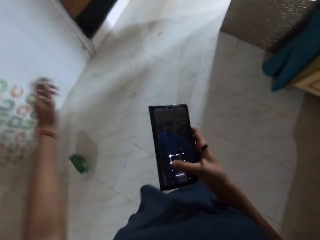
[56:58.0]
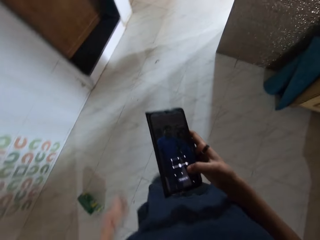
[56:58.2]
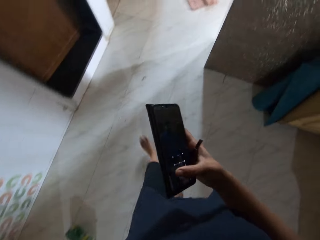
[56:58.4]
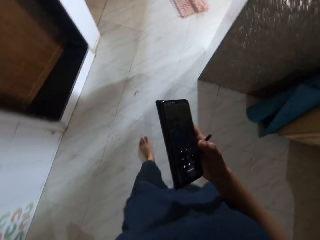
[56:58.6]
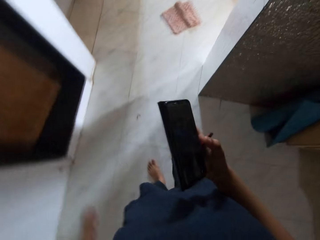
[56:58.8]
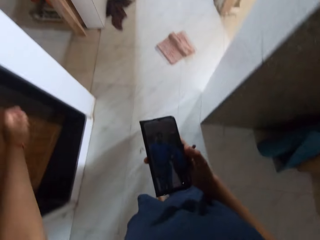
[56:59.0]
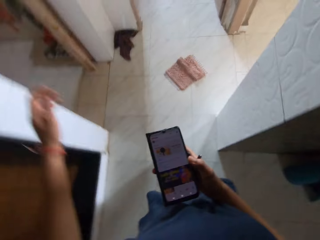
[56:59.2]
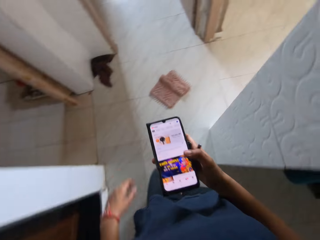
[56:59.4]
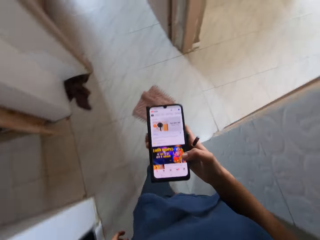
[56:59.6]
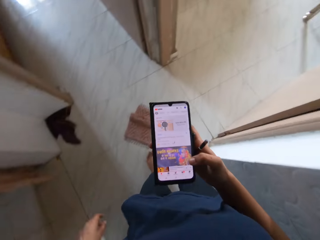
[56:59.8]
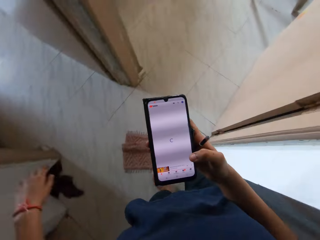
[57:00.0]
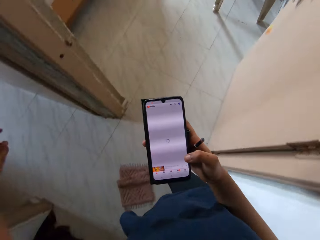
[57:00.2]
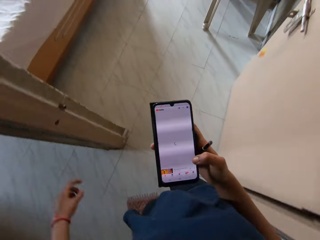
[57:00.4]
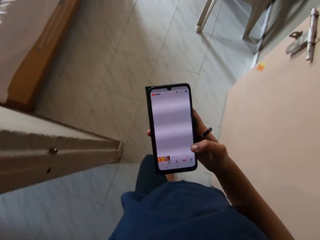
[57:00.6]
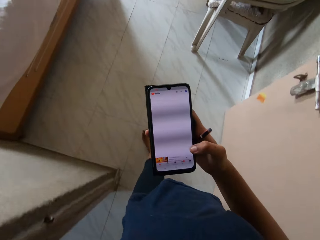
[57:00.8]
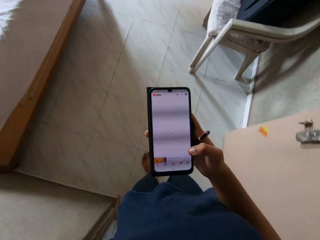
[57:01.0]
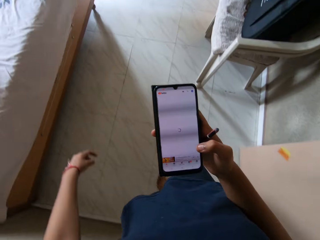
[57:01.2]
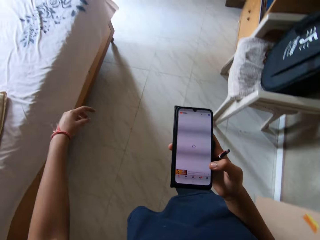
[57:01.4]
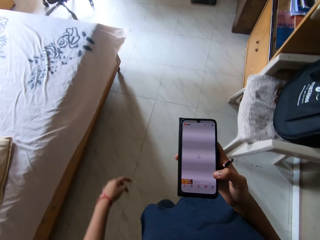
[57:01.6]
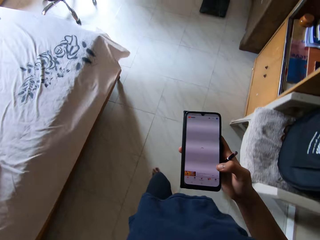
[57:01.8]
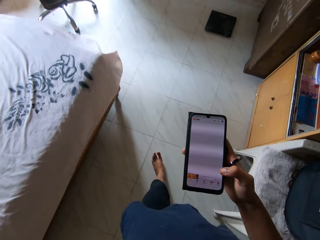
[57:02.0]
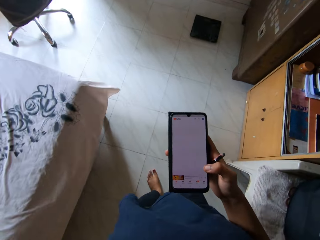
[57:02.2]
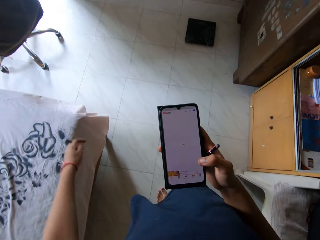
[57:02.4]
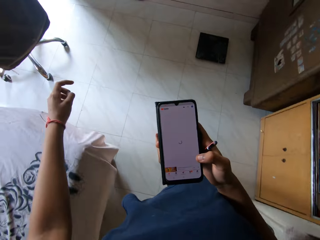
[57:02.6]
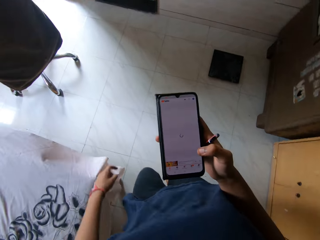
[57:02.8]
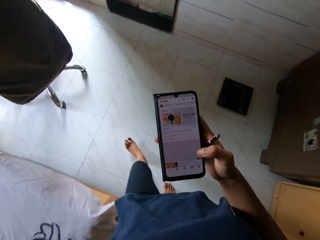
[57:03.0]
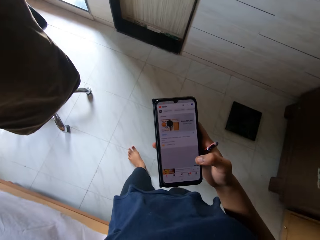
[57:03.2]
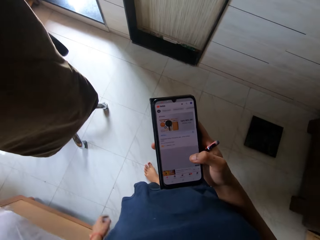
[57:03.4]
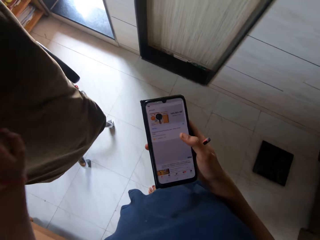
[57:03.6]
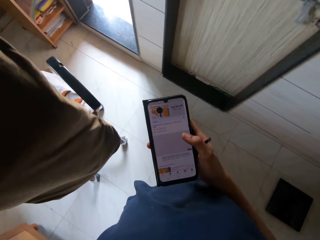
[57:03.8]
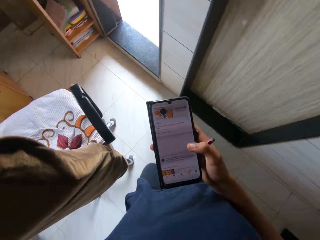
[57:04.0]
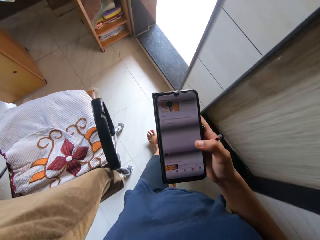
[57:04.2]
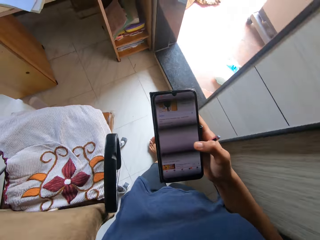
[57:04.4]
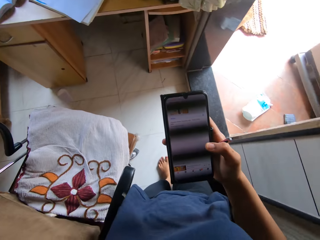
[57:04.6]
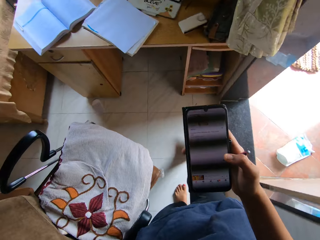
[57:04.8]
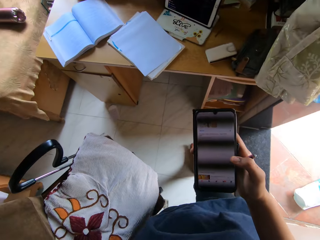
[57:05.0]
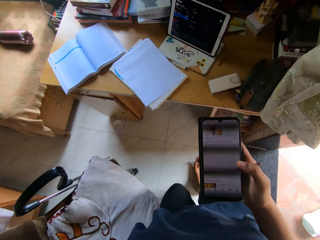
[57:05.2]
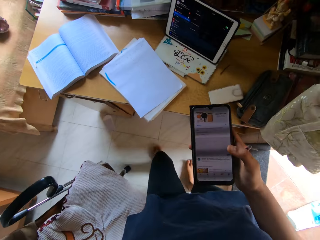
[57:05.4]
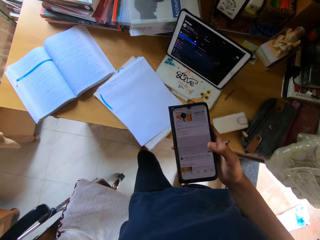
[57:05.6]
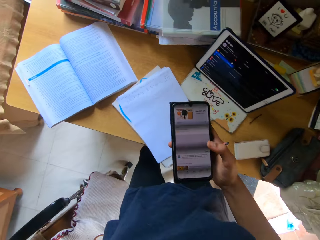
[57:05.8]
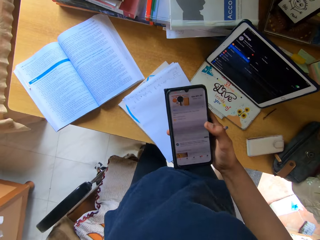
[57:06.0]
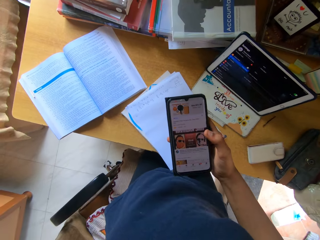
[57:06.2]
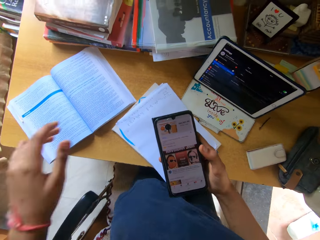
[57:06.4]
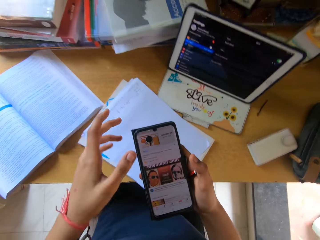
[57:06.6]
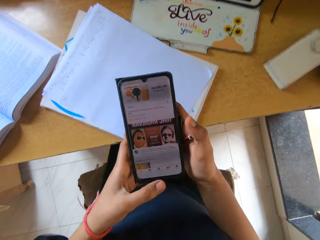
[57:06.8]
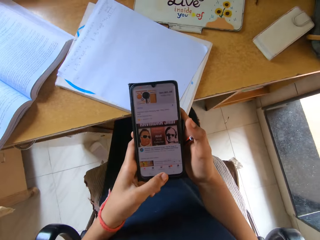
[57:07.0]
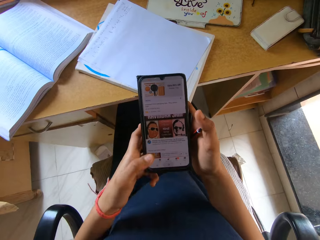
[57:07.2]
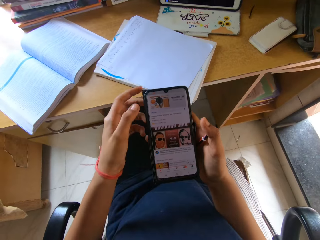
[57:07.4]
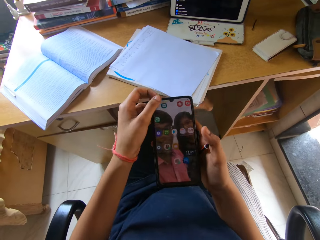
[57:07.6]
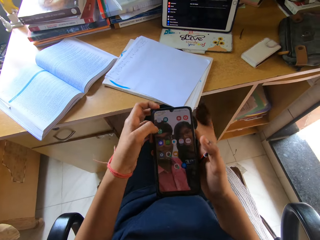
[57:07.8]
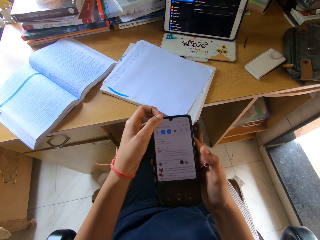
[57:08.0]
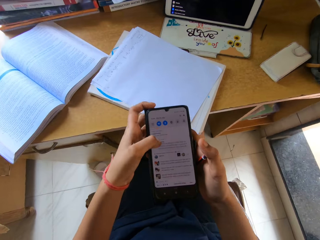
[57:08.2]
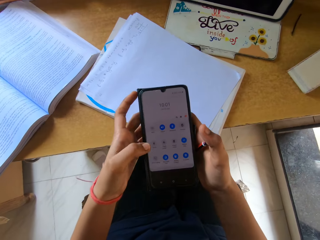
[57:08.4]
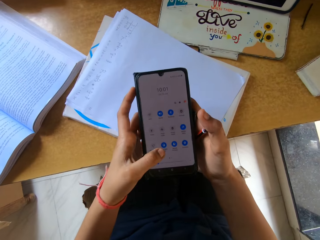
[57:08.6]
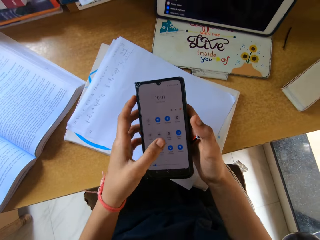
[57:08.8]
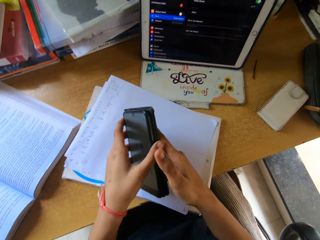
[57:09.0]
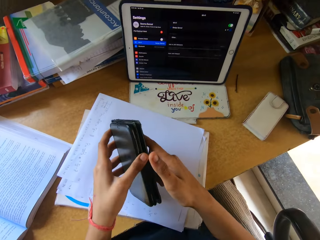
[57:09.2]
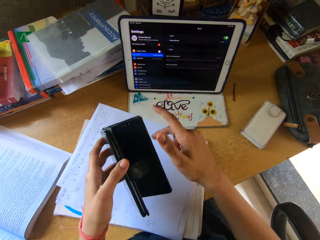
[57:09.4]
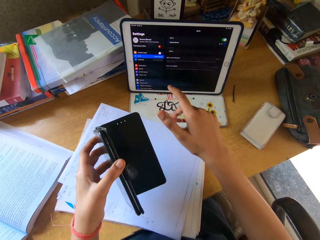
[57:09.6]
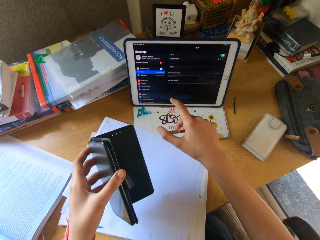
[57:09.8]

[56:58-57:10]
The camera wearer uses his phone. They operate the phone. They sit on a chair.

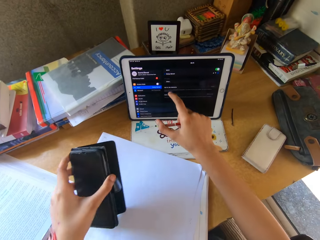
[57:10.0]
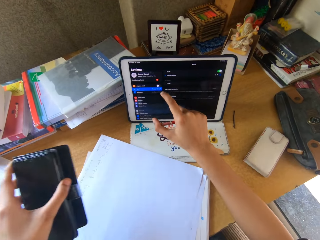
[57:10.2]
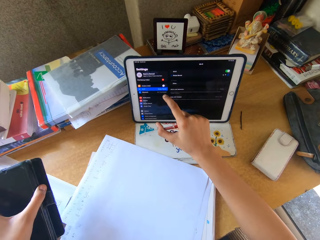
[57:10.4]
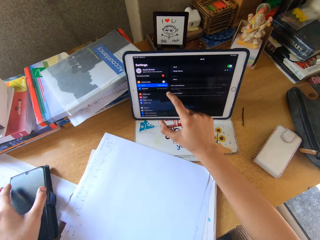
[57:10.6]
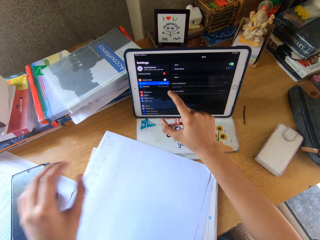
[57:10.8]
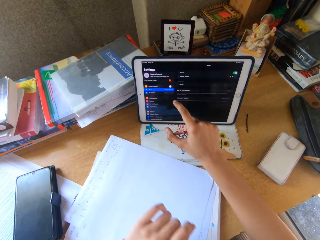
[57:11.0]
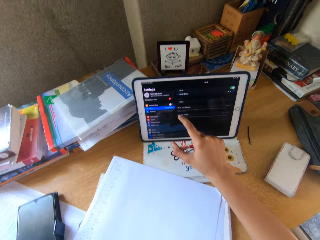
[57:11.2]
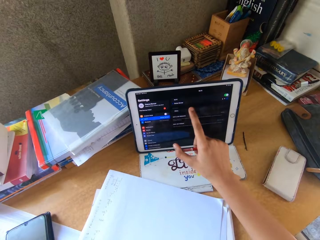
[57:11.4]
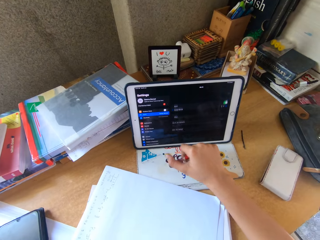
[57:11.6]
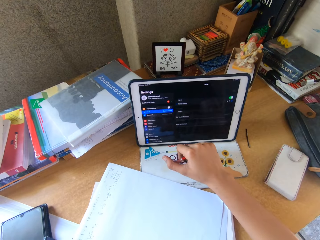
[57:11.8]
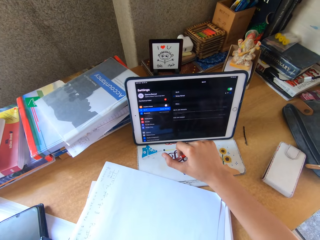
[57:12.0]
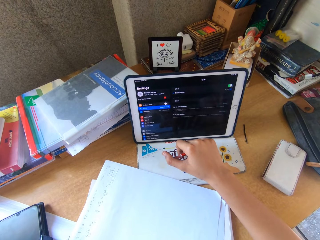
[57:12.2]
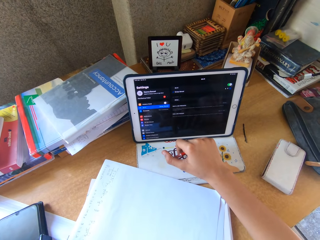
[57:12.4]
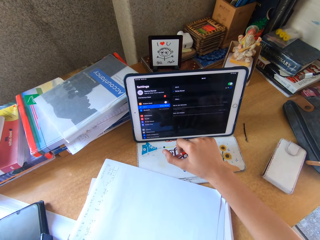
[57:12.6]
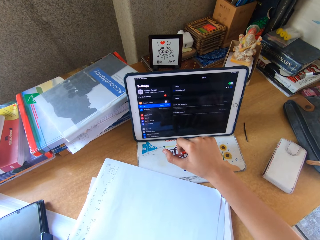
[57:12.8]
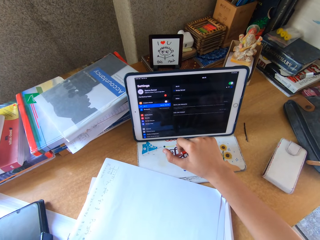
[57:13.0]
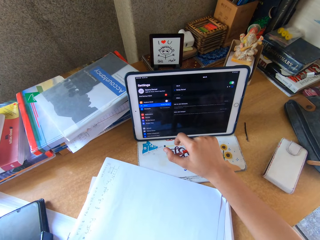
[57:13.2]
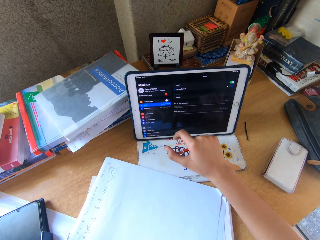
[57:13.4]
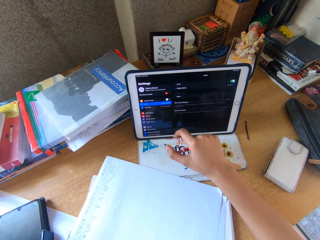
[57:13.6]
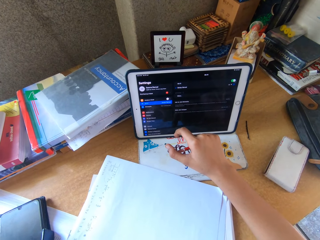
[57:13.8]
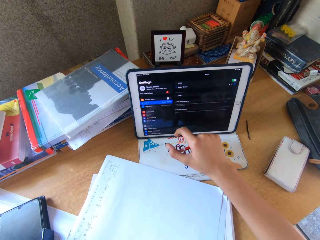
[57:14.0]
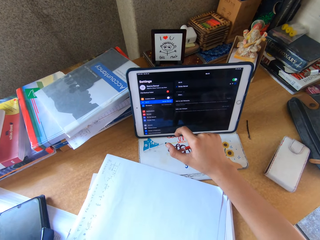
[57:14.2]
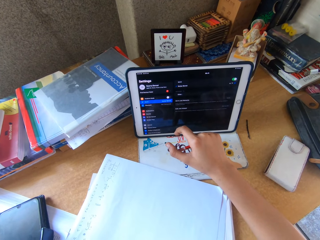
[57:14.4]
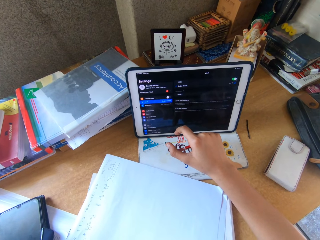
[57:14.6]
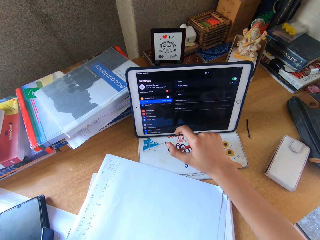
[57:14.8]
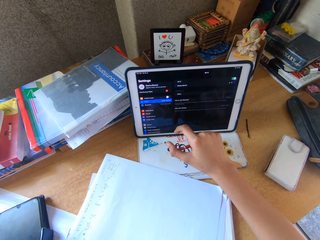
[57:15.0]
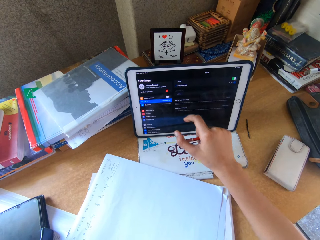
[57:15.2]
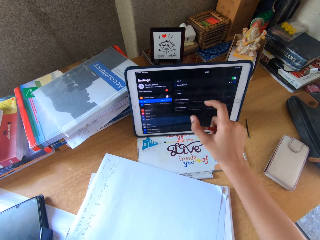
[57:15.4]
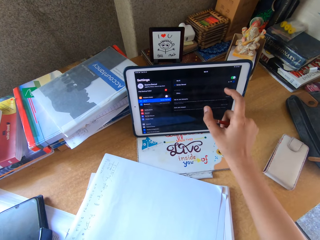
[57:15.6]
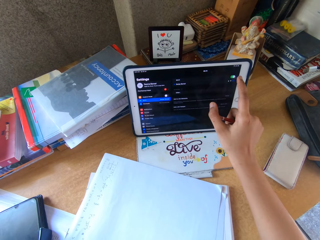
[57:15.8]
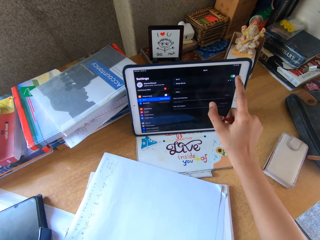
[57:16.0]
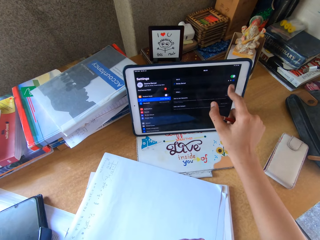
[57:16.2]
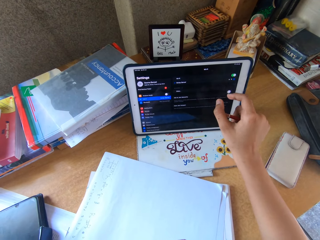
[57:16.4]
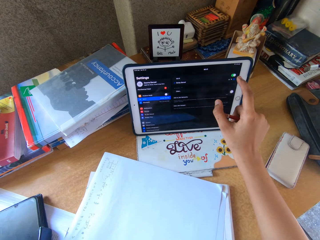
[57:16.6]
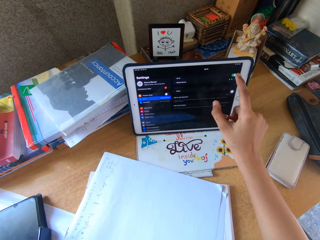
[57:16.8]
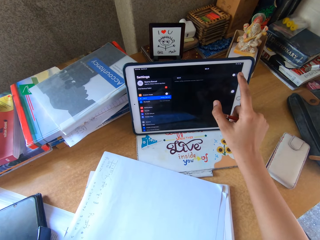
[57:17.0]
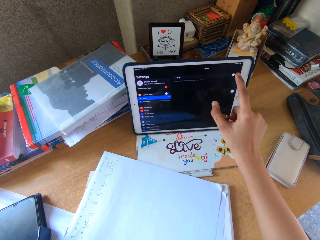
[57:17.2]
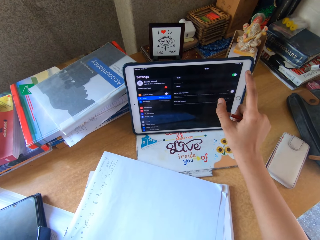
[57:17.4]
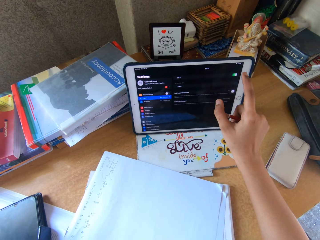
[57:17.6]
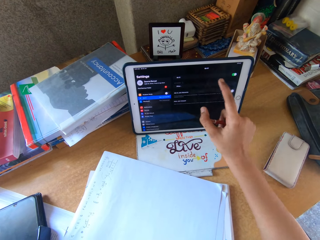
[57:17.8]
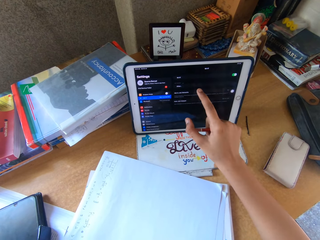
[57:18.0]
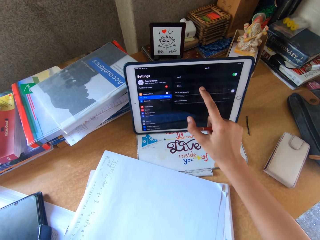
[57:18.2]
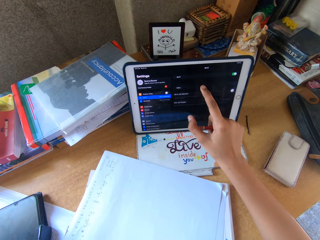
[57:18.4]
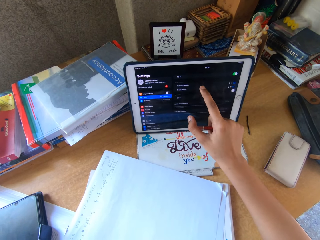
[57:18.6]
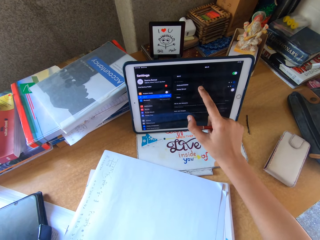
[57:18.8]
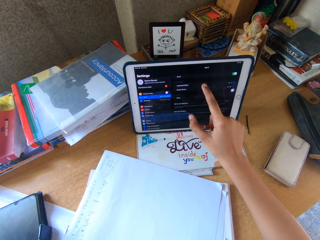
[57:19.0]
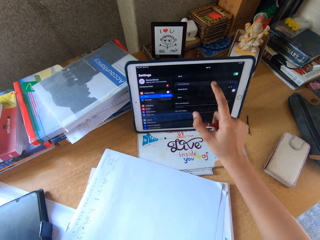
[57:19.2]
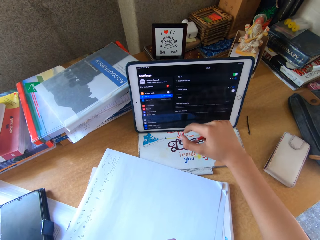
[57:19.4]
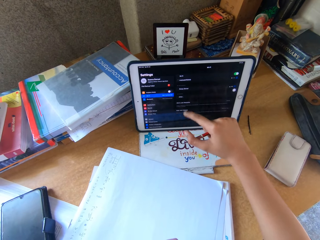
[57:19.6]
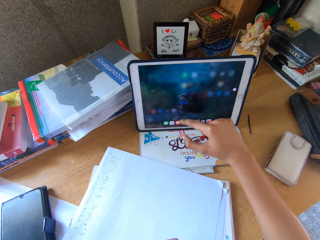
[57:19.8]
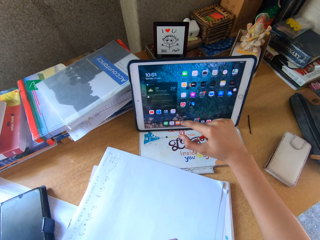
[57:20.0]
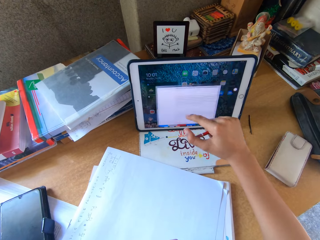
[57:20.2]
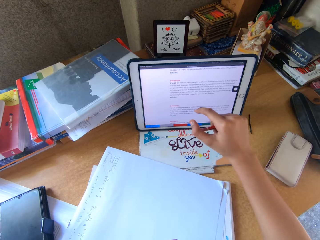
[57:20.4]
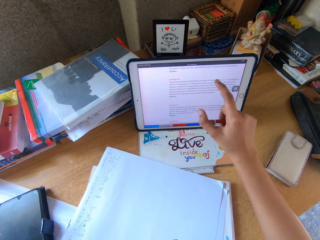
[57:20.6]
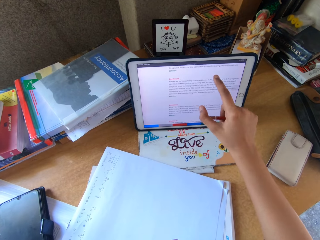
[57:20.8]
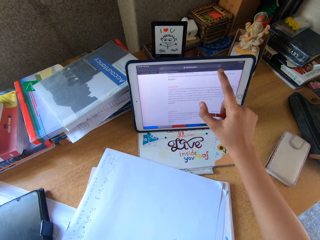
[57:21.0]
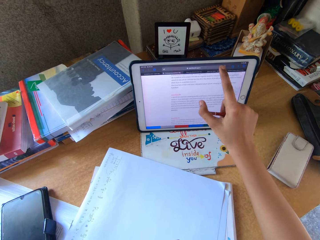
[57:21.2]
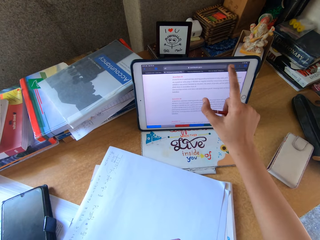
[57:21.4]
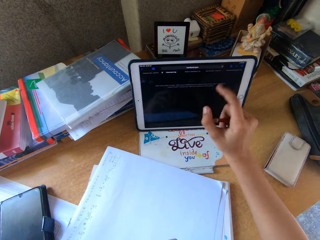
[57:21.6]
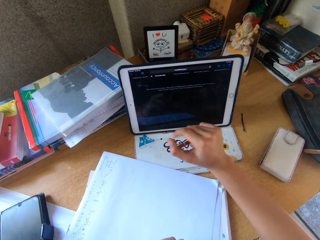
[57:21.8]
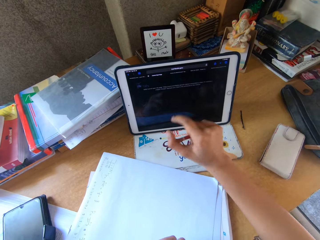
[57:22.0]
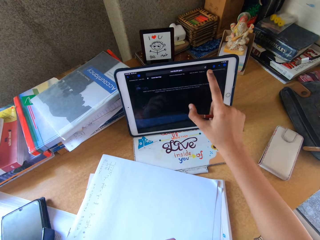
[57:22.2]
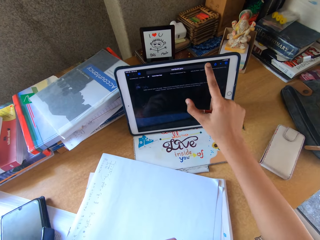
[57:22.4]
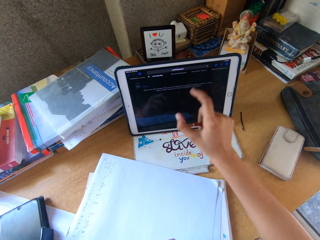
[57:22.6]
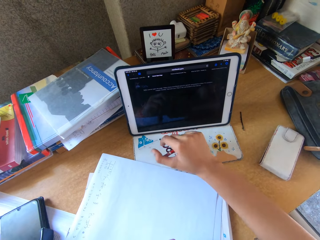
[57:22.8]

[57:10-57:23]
The camera wearer operates the tablet. They put his phone on the table. They operate the tablet.
